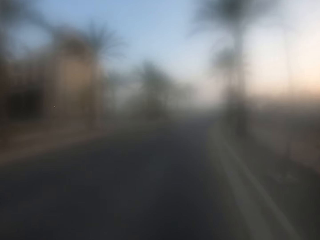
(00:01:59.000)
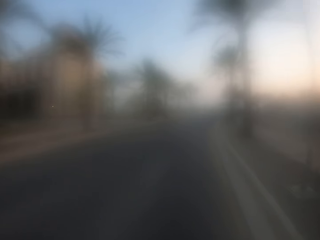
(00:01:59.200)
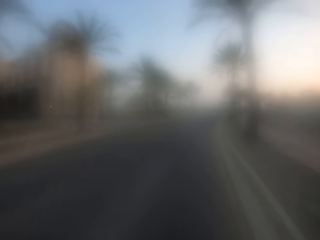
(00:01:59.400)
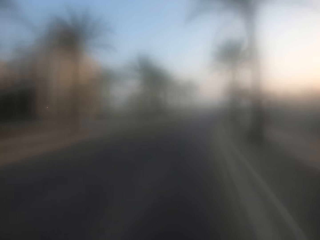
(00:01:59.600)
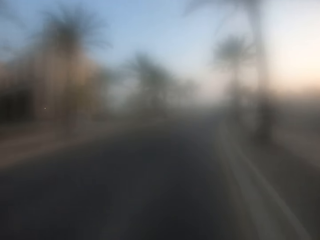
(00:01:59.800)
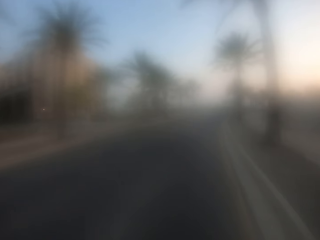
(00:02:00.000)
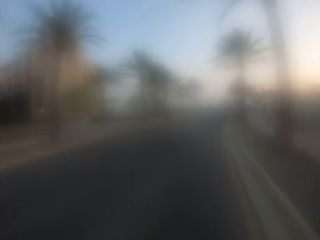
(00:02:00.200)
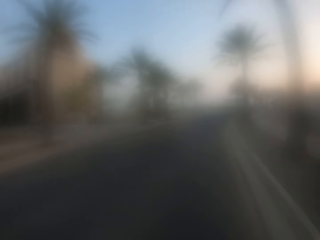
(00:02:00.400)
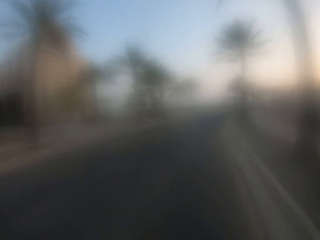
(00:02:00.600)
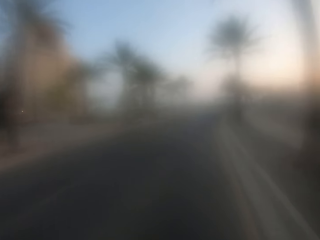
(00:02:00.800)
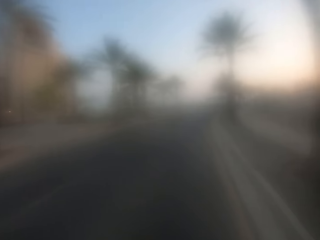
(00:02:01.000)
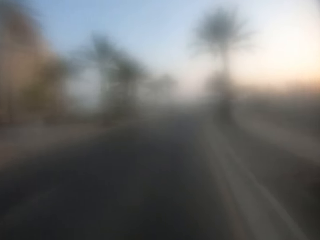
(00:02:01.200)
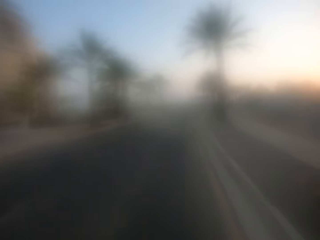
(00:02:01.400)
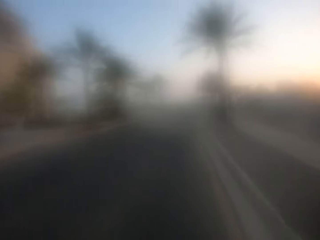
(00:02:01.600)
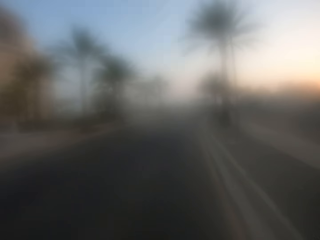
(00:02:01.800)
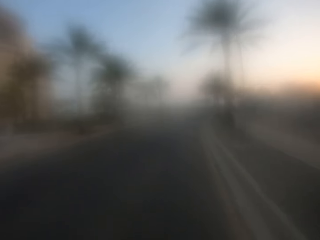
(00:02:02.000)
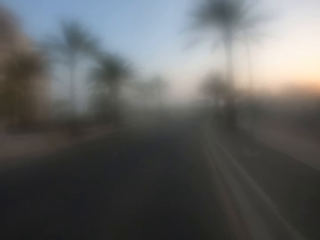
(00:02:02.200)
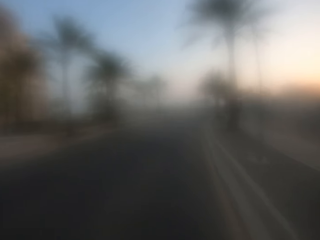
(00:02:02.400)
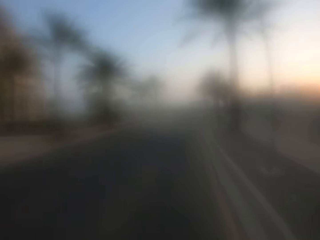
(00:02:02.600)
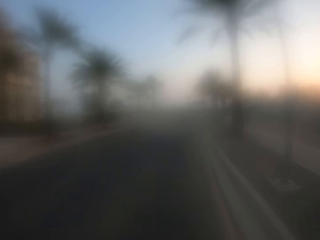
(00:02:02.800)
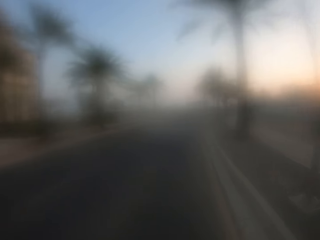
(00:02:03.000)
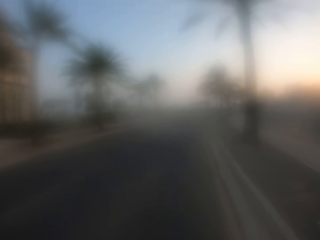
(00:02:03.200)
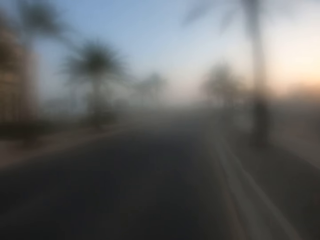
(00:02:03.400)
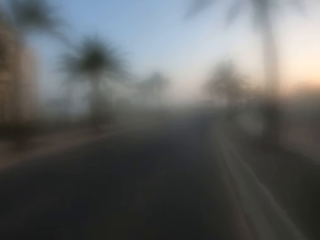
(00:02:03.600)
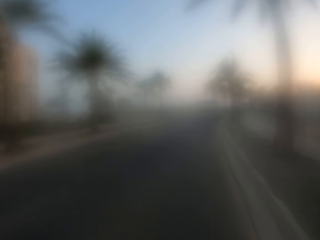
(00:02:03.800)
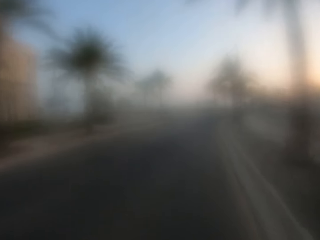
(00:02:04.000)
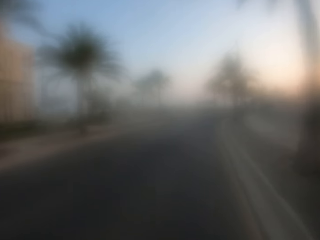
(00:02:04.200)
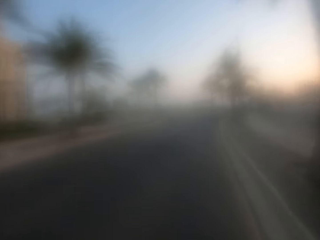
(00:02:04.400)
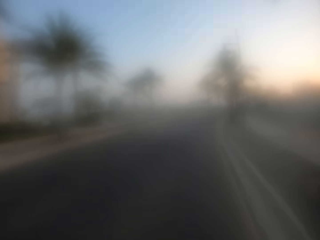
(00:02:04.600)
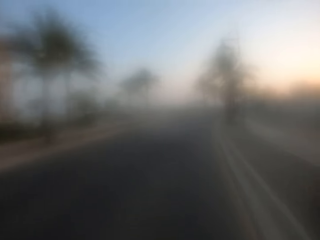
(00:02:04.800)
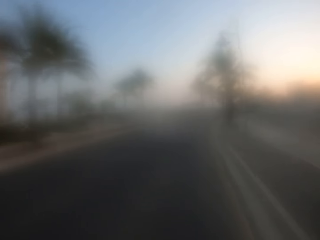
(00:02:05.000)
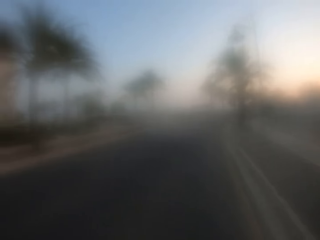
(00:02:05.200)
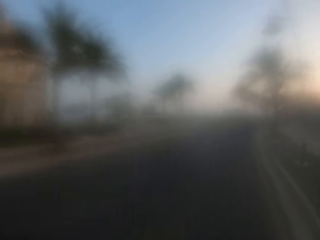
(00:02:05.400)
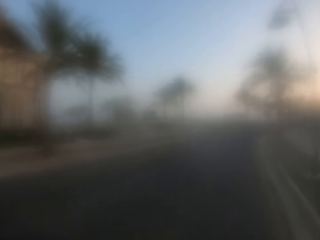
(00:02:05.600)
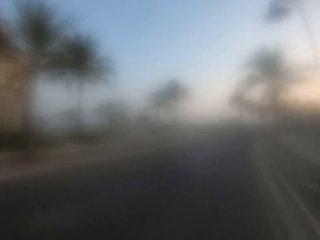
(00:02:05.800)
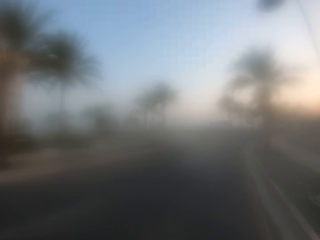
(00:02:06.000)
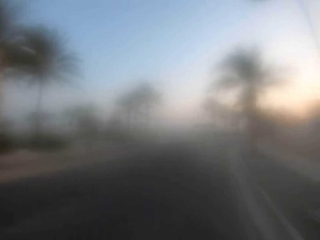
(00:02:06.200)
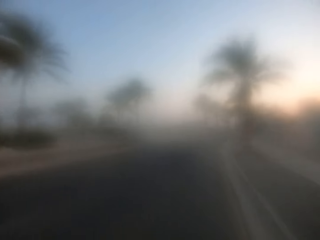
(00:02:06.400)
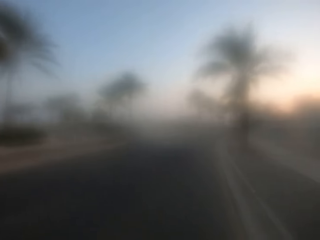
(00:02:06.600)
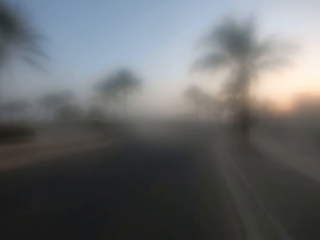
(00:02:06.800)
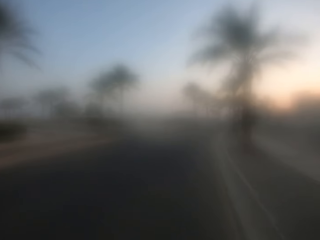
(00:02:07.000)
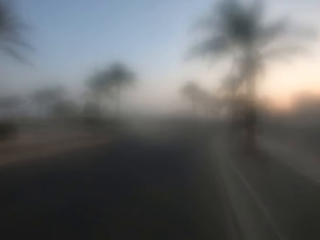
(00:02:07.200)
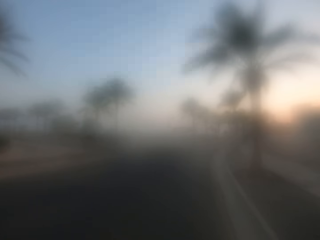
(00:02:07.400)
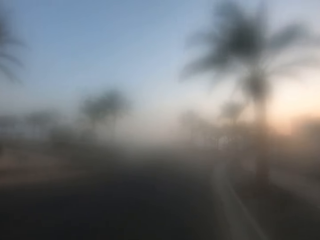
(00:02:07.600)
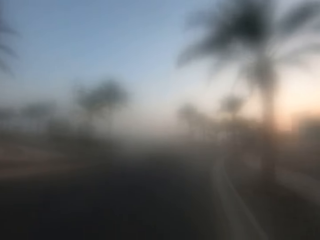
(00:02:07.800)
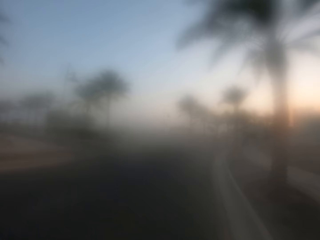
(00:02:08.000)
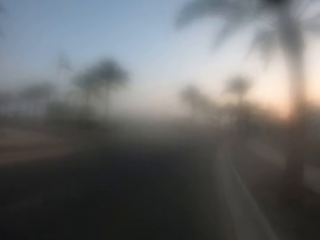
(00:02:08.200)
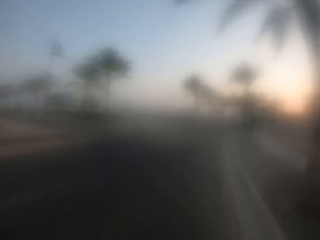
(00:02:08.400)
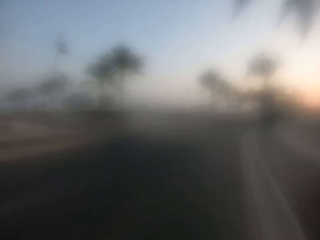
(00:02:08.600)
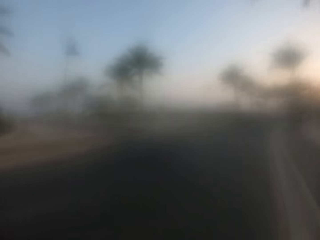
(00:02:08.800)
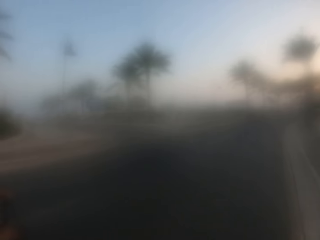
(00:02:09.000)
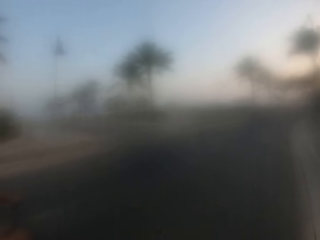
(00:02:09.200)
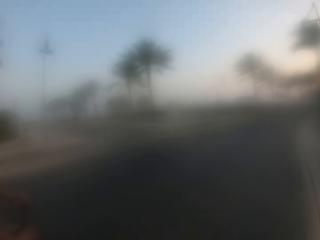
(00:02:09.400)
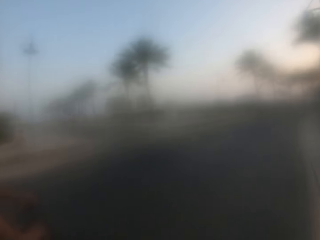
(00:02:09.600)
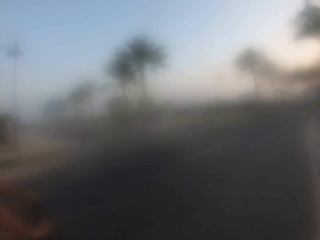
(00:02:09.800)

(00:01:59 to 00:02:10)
A man talks.

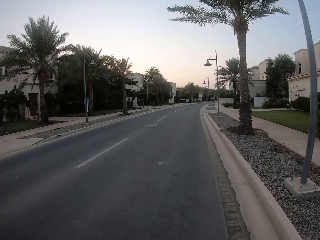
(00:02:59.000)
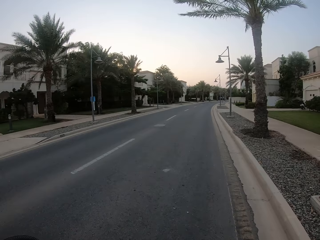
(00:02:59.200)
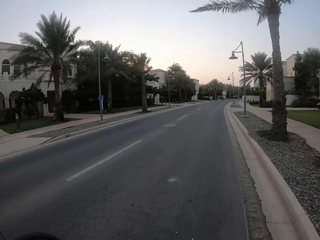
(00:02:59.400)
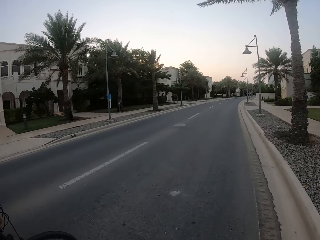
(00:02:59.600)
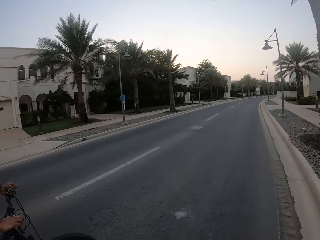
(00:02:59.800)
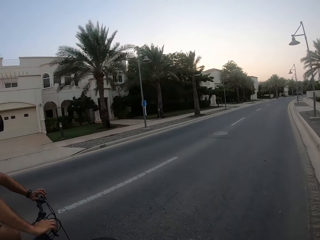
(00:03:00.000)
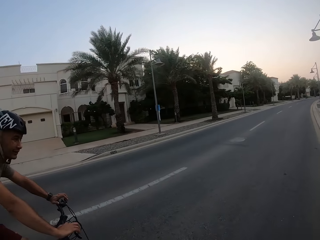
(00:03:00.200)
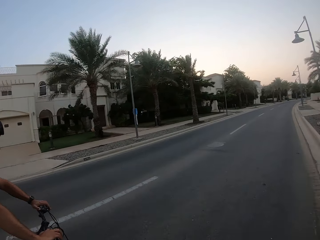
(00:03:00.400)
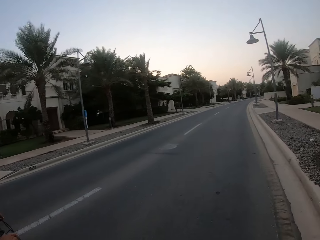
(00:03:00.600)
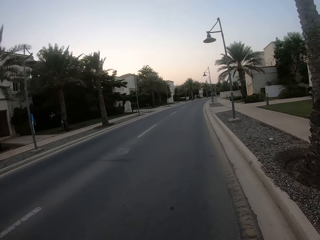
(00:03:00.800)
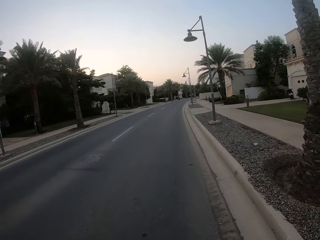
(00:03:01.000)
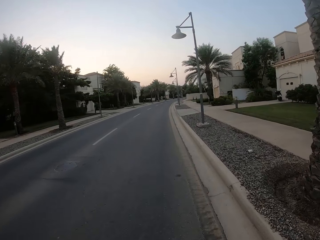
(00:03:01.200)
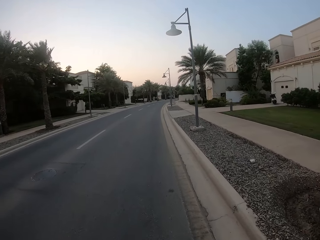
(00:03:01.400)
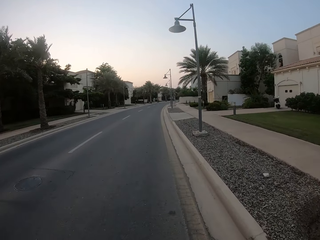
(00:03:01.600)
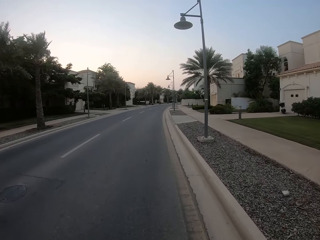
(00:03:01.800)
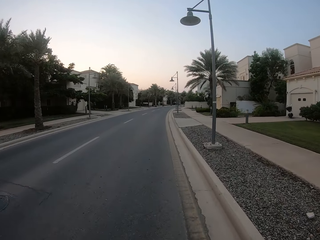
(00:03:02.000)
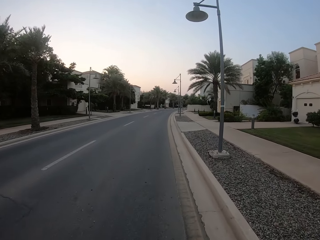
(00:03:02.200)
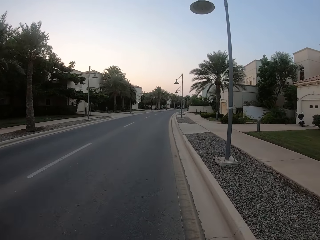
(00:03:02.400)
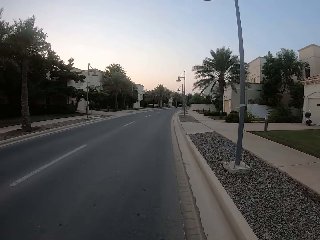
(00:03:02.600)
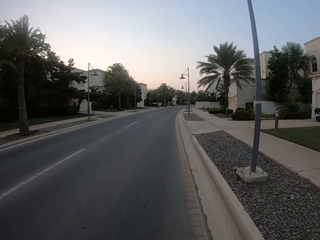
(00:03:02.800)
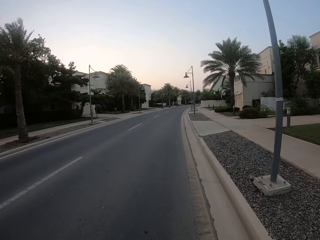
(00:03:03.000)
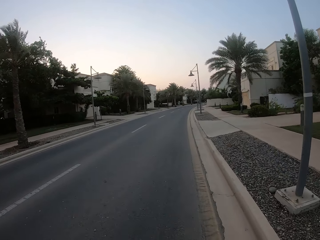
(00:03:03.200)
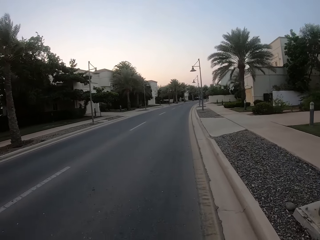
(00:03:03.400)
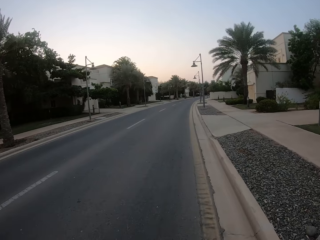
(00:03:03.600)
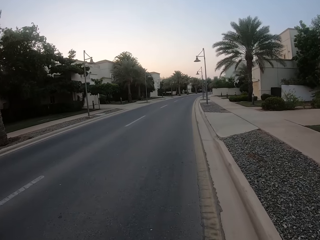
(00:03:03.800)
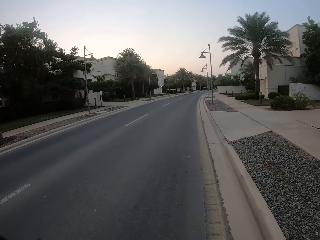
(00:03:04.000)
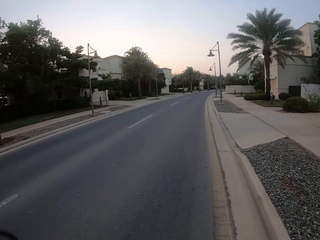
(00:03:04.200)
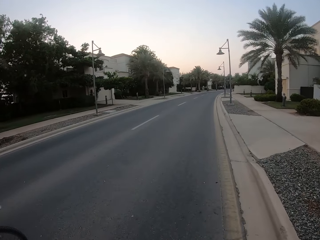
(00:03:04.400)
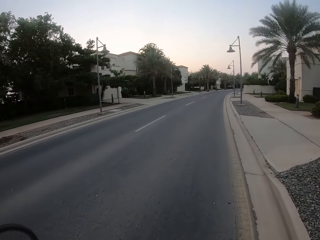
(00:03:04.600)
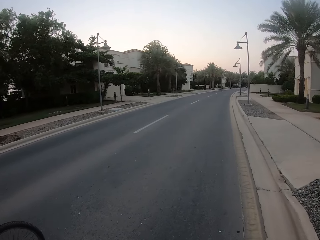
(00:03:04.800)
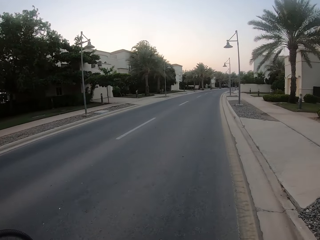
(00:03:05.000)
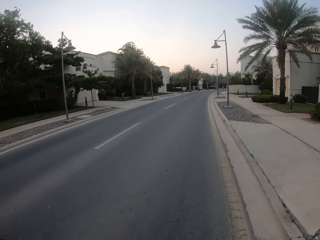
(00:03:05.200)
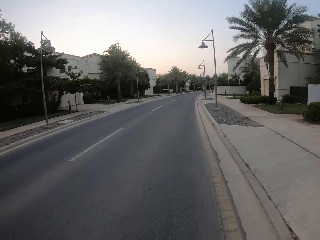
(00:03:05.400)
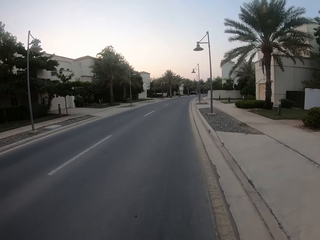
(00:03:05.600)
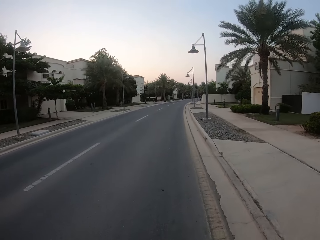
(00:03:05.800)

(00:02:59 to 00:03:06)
The camera wearer looks at a man.

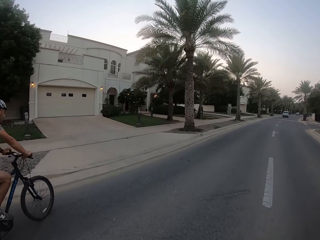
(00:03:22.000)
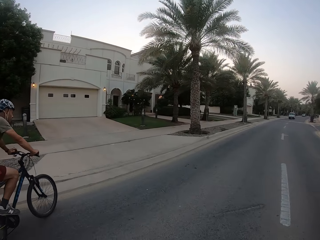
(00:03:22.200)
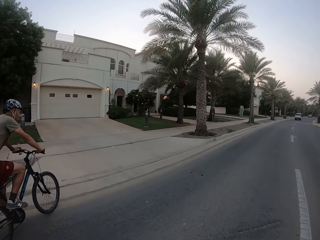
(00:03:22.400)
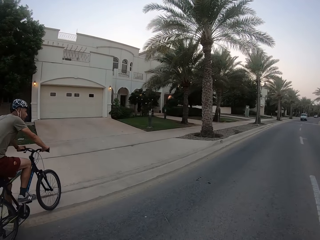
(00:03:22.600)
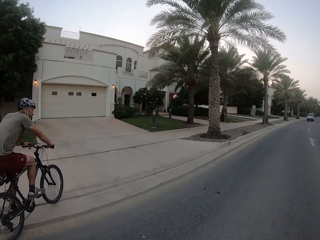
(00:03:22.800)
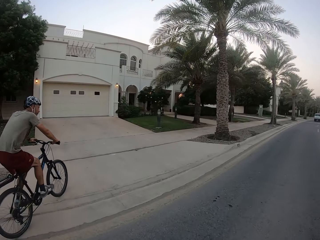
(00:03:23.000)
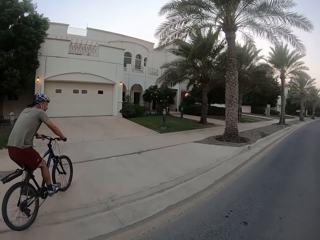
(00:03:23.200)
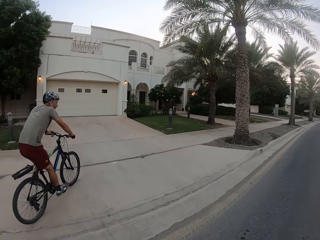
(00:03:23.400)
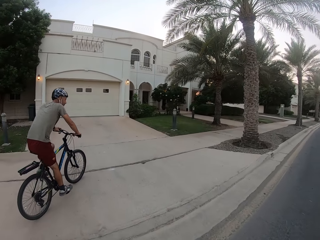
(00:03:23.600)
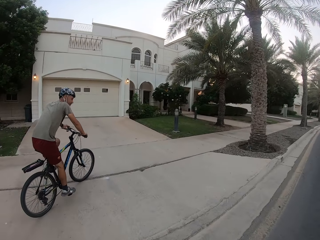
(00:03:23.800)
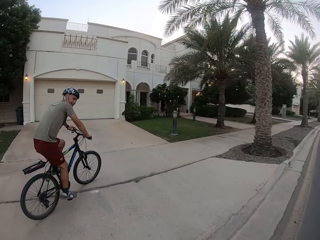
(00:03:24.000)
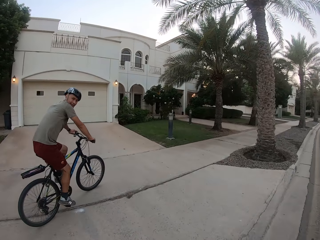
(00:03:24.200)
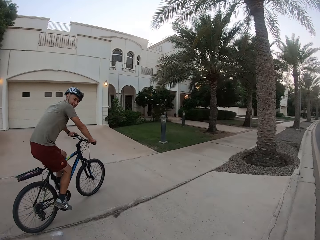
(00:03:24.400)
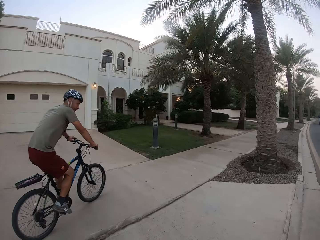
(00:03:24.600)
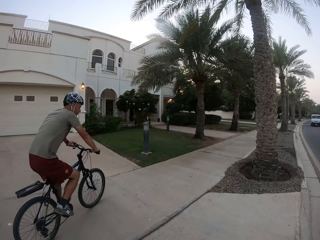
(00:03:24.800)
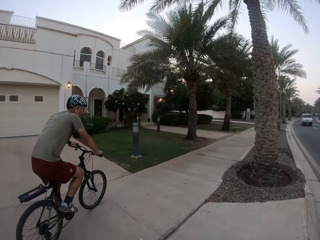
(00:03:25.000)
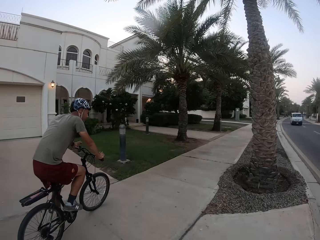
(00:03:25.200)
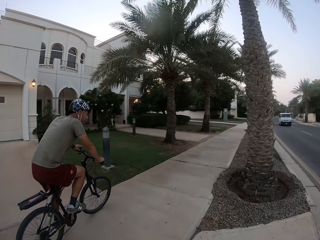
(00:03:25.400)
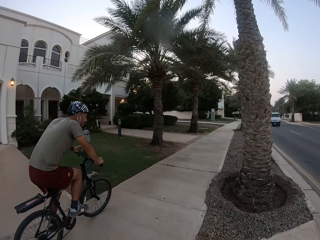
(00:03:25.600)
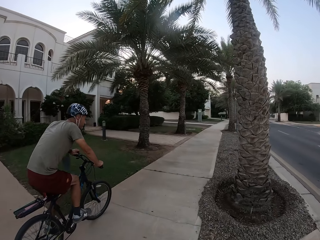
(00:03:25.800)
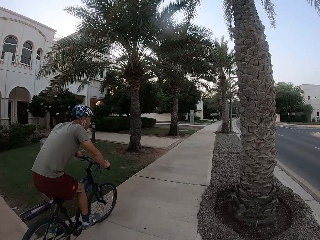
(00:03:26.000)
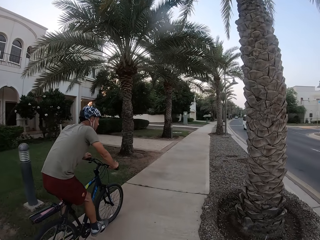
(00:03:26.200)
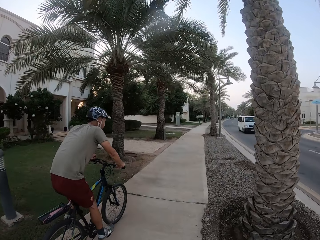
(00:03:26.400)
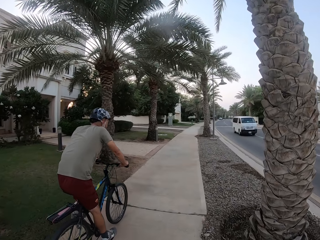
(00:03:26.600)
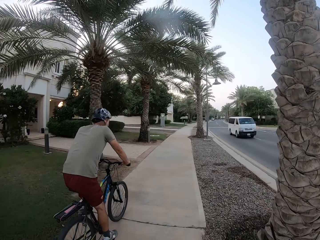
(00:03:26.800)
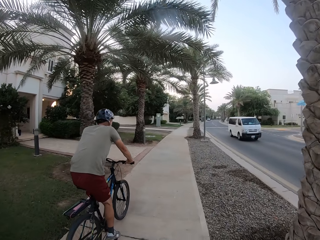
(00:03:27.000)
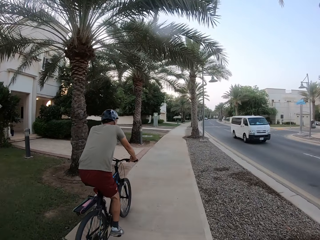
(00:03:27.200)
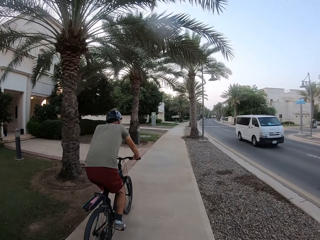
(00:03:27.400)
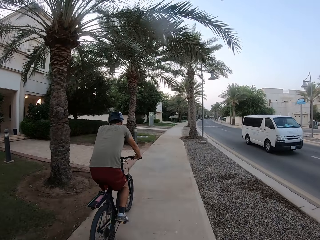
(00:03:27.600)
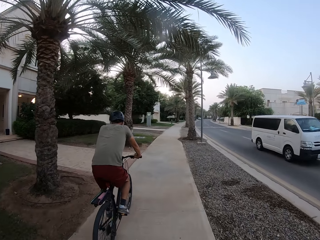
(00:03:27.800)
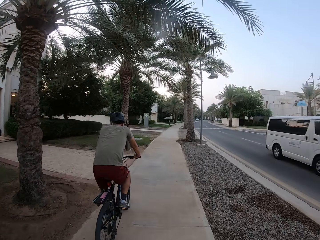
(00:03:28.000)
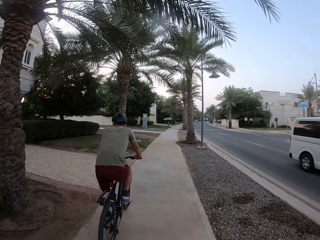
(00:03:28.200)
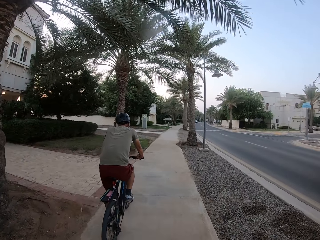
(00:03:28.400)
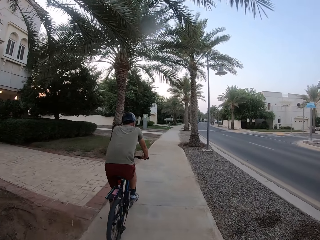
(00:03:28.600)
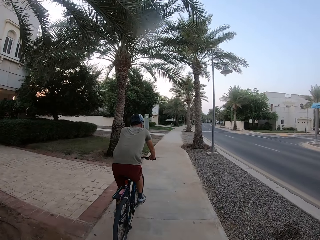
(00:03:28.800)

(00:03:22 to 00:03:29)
A man cycles on a sidewalk. The man looks behind. The camera wearer cycles on a sidewalk.
